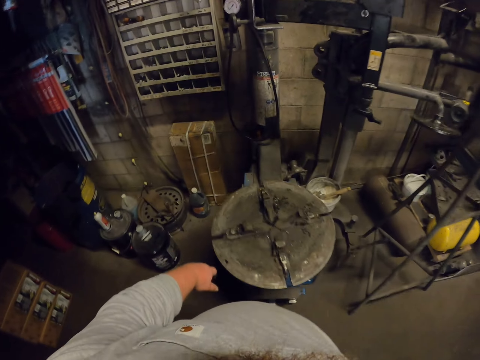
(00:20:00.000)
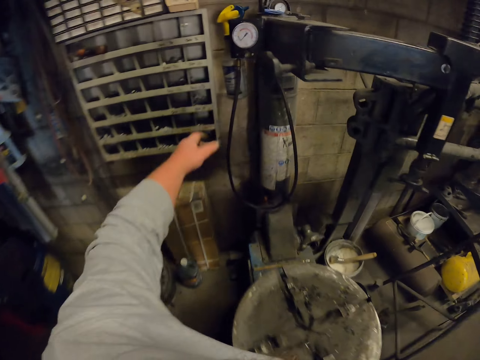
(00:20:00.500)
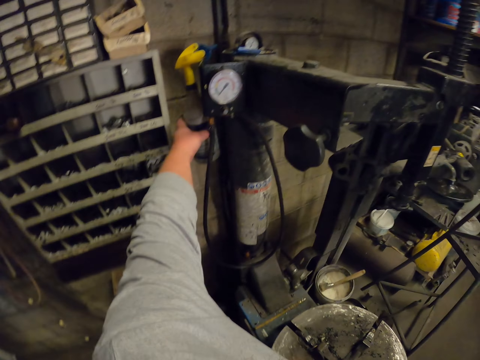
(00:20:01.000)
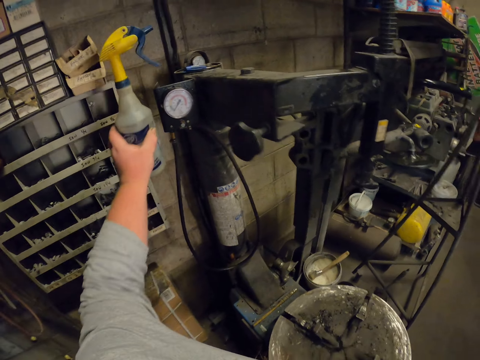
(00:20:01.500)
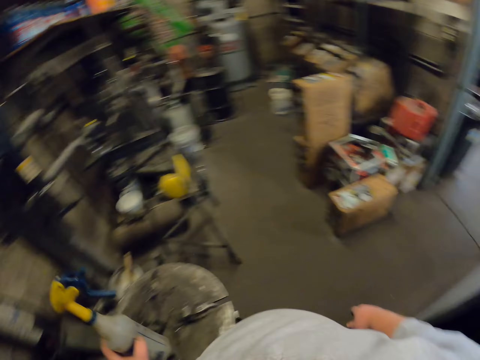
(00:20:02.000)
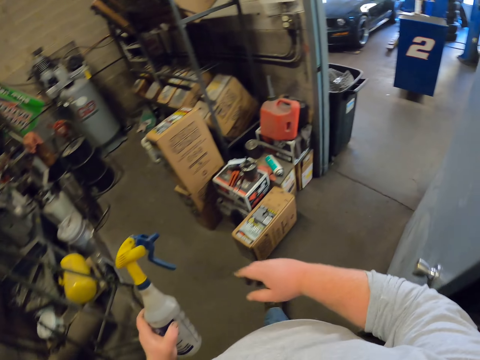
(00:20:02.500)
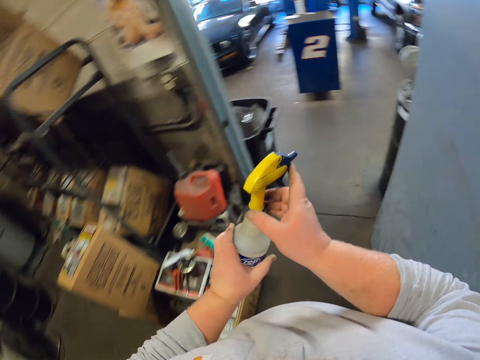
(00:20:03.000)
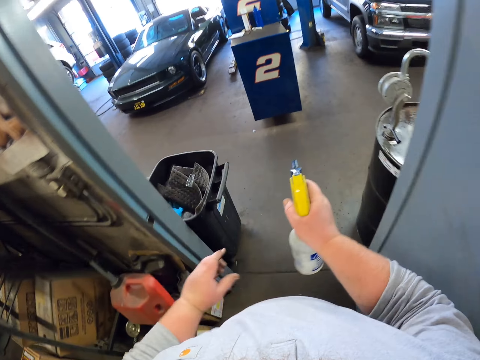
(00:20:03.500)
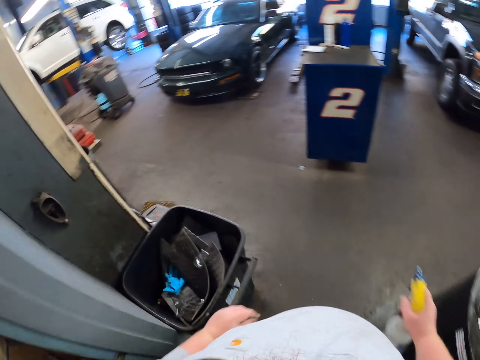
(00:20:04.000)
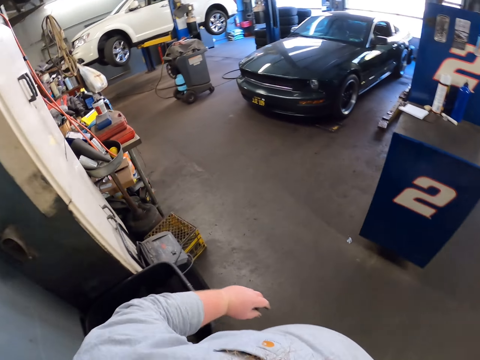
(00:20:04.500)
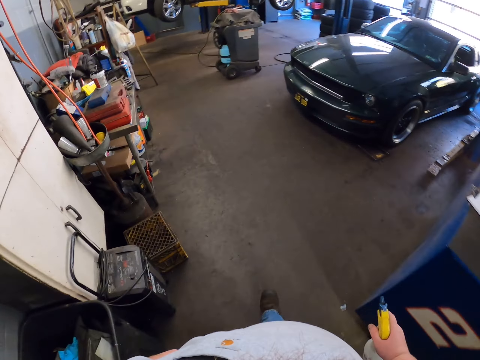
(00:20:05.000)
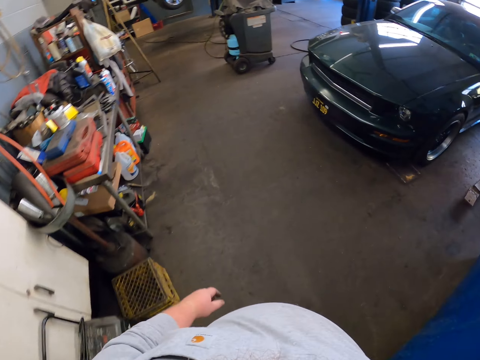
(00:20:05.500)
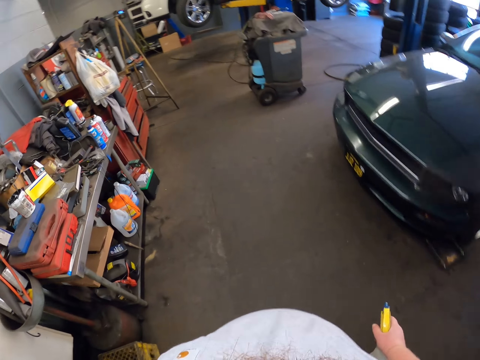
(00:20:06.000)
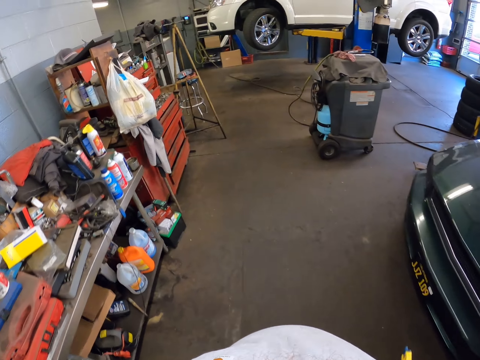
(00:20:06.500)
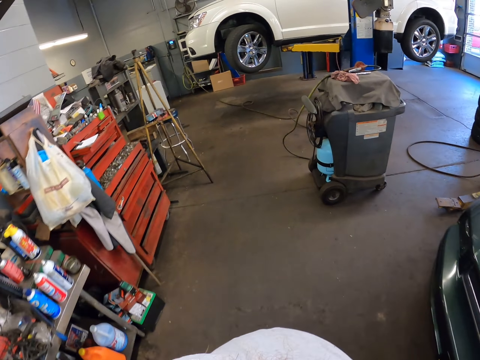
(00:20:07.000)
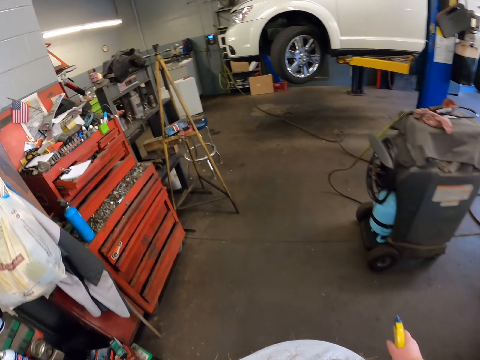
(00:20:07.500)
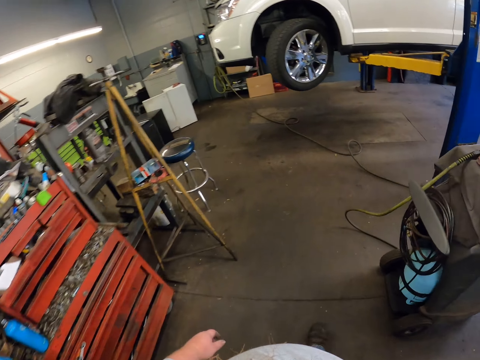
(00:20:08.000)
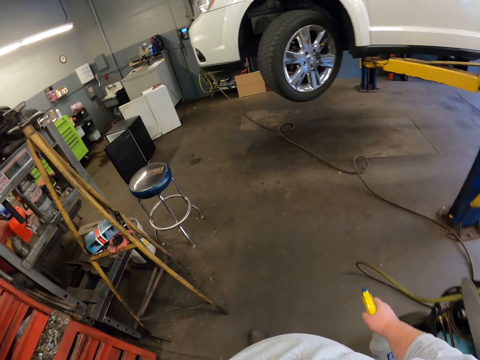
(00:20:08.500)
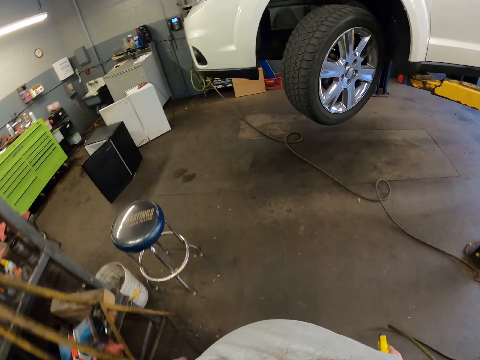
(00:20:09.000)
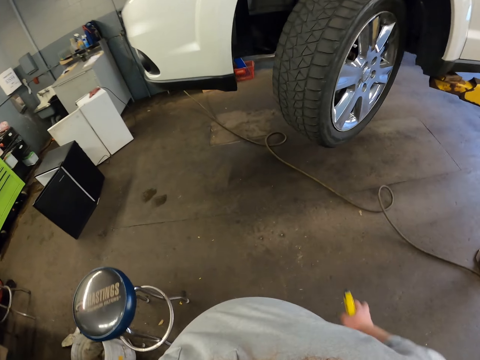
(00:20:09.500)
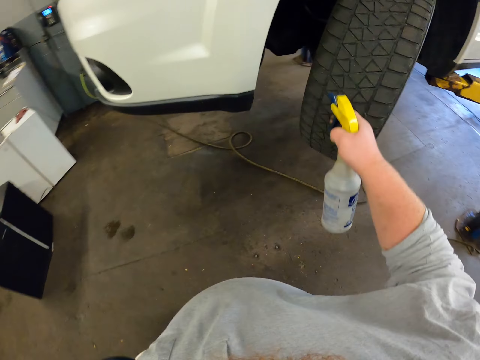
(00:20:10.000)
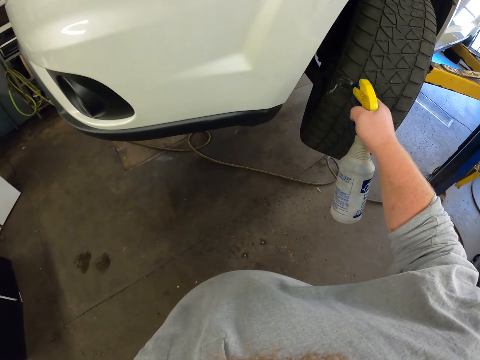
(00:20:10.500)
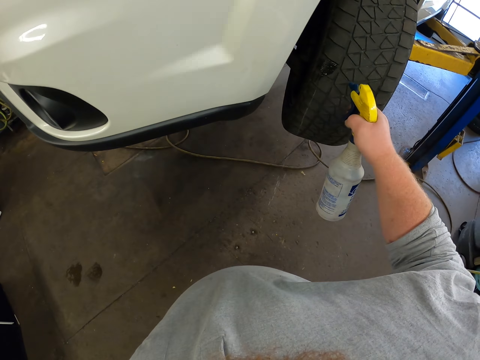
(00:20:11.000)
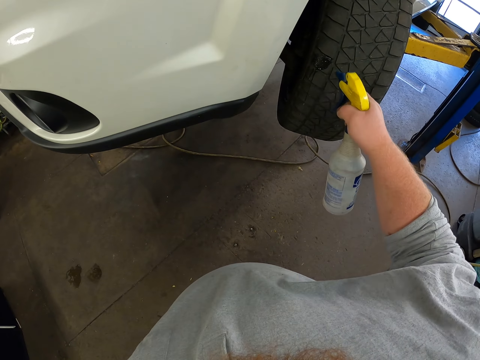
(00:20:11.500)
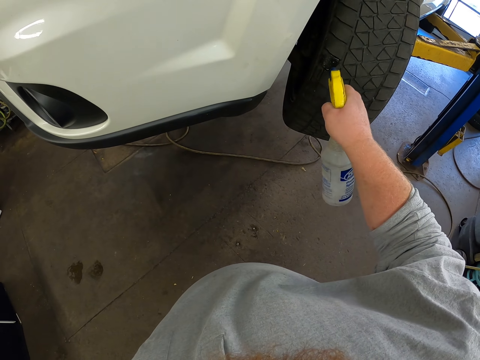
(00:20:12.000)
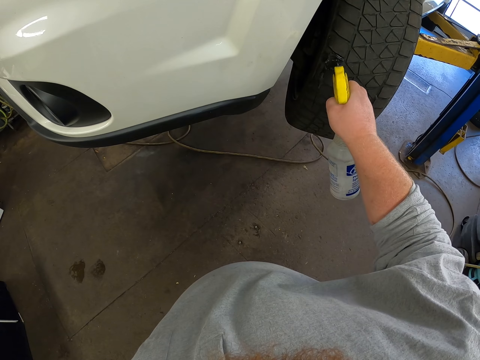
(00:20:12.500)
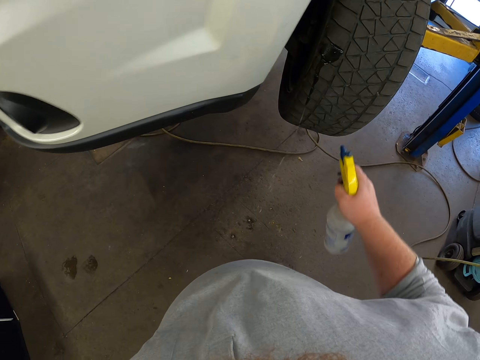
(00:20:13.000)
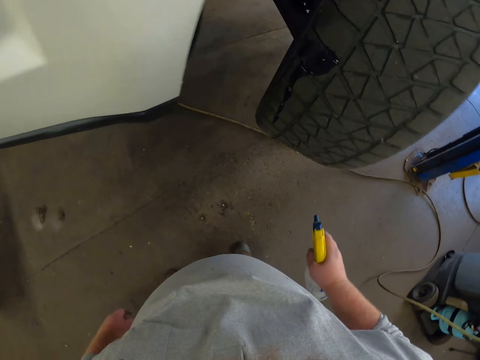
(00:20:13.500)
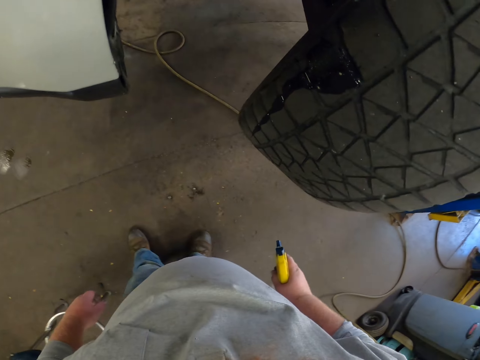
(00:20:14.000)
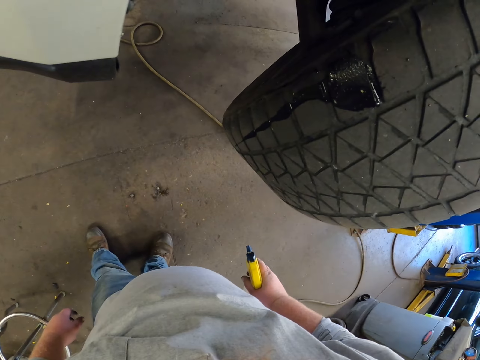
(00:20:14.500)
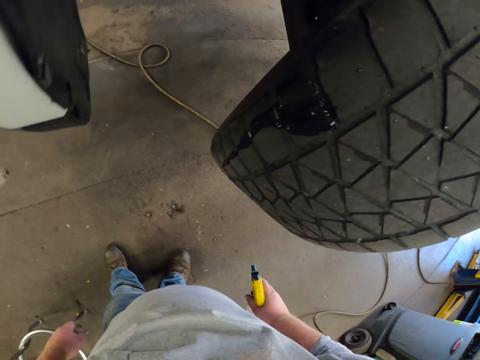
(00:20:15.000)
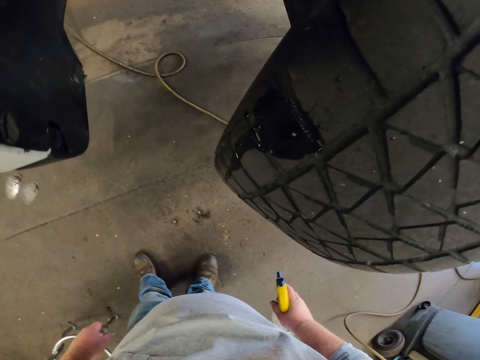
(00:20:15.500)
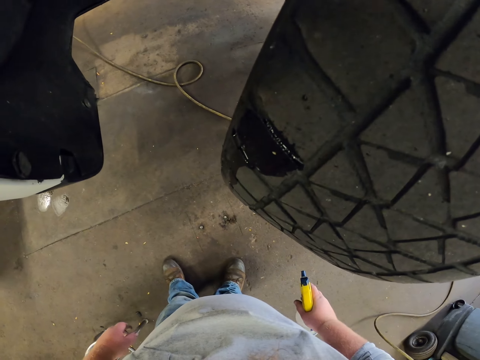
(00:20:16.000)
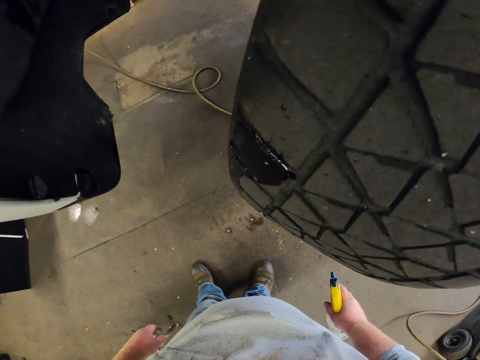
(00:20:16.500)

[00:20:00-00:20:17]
The camera wearer picks up a spray bottle. He walks in a garage. He transfers the bottle from his left hand to his right hand. He walks towards the car. He sprays a liquid from the bottle on the car tire. He looks at the wheel.

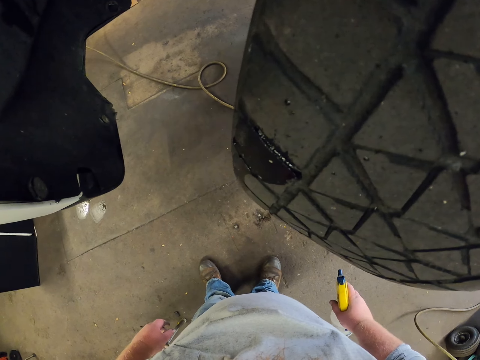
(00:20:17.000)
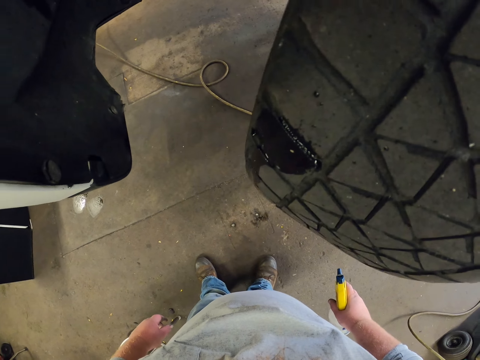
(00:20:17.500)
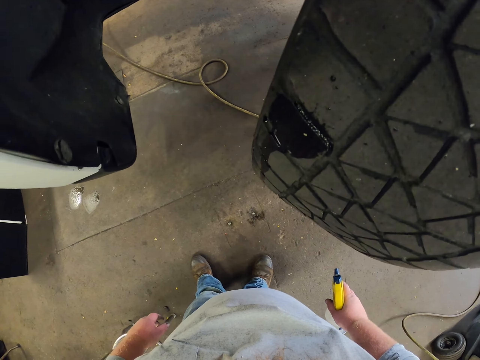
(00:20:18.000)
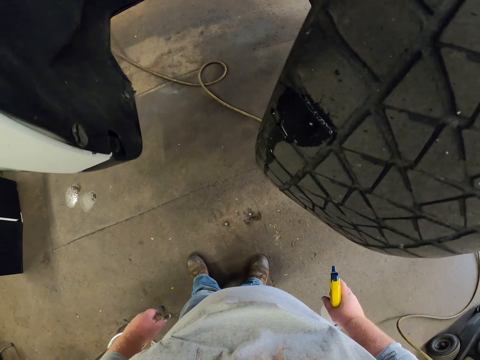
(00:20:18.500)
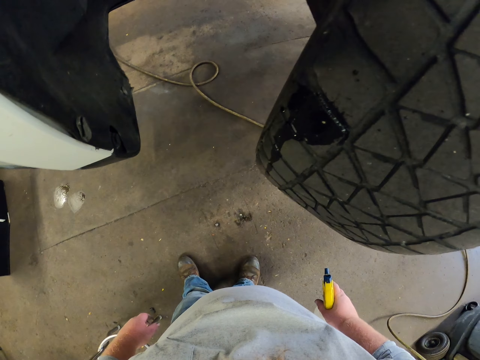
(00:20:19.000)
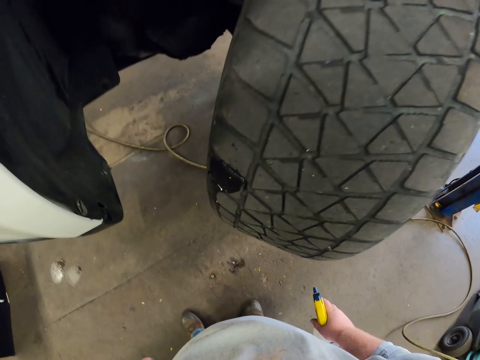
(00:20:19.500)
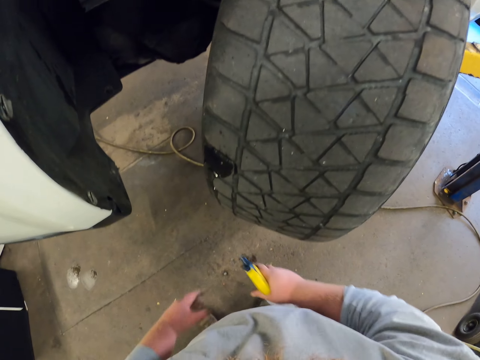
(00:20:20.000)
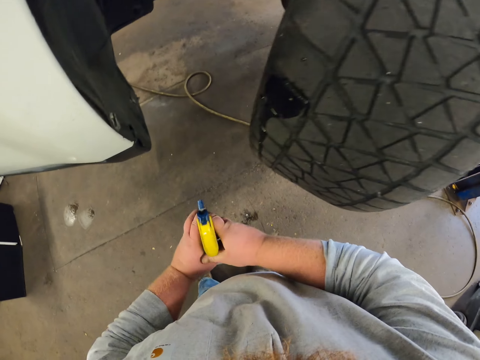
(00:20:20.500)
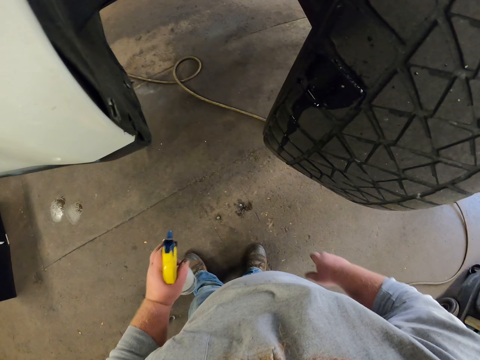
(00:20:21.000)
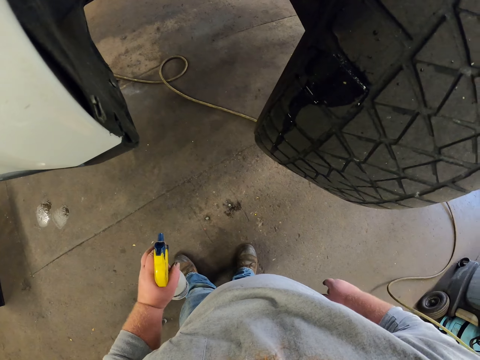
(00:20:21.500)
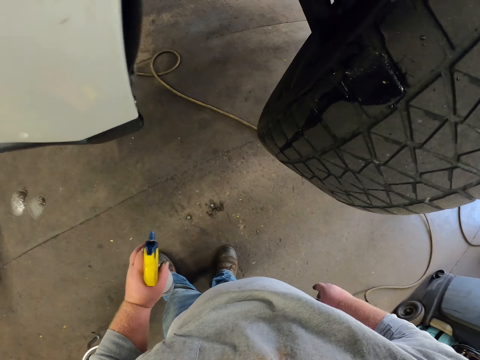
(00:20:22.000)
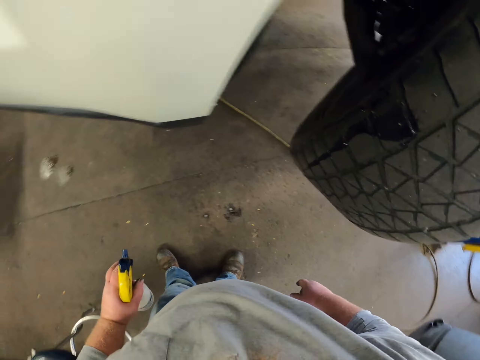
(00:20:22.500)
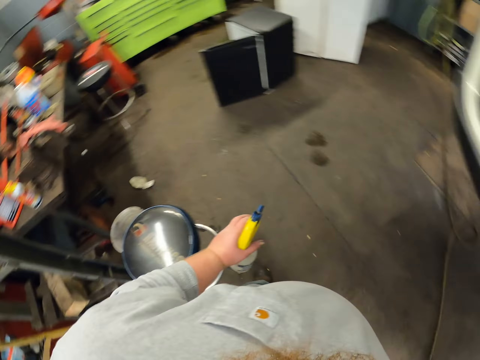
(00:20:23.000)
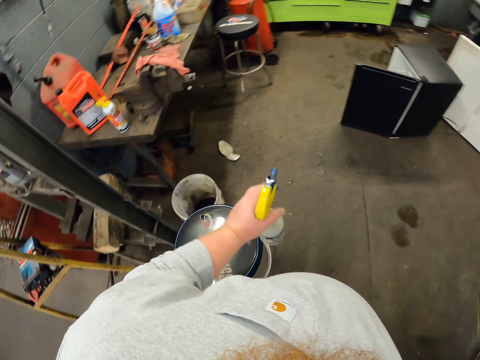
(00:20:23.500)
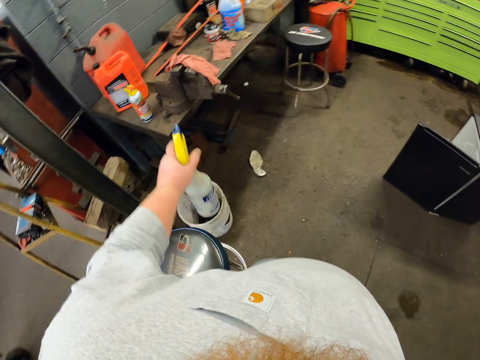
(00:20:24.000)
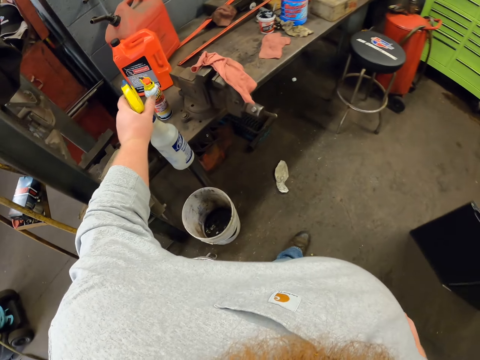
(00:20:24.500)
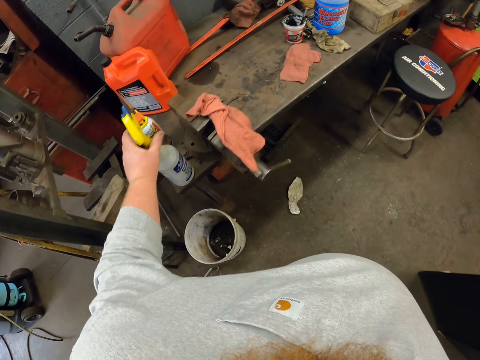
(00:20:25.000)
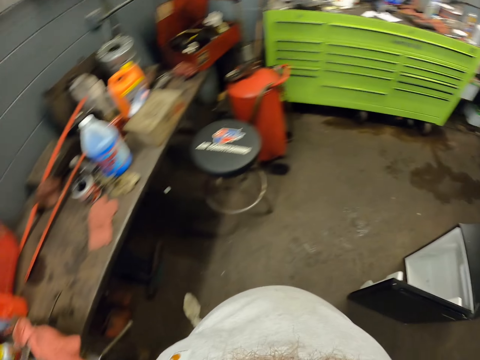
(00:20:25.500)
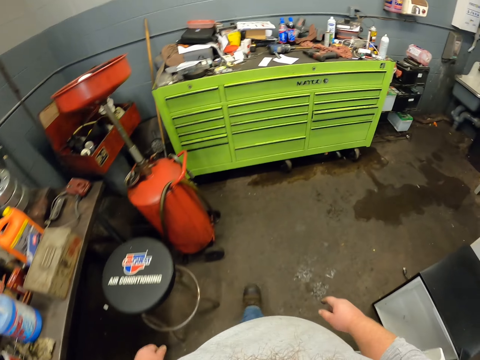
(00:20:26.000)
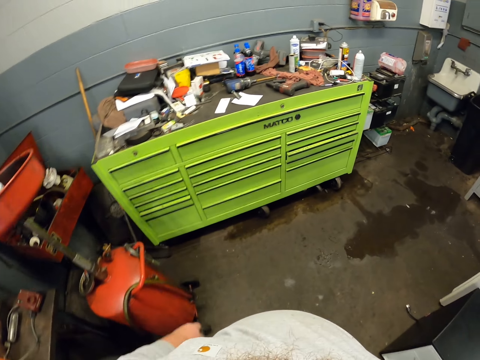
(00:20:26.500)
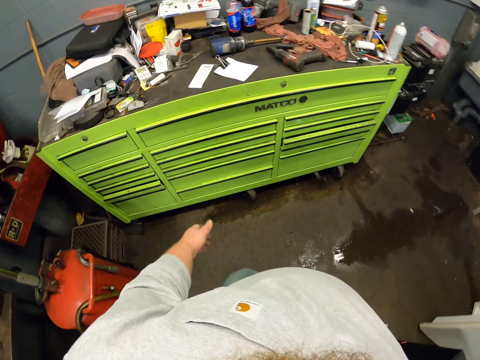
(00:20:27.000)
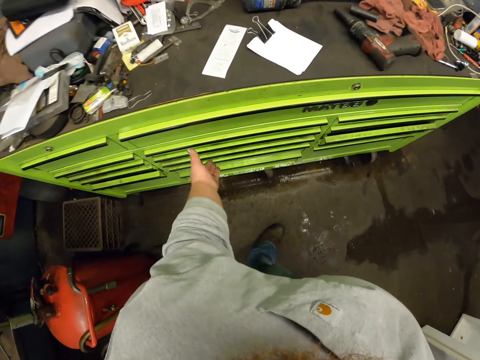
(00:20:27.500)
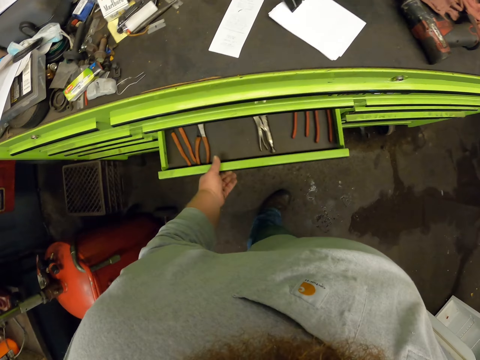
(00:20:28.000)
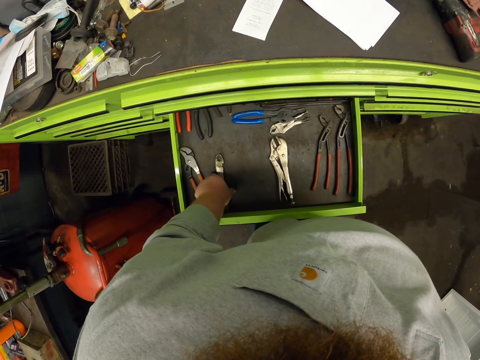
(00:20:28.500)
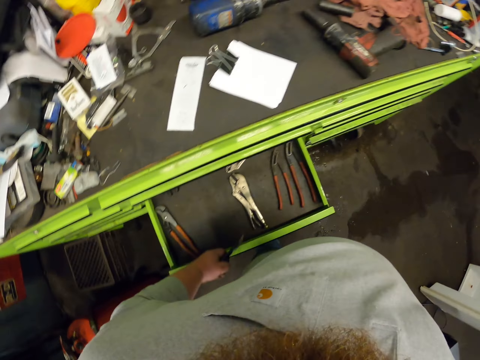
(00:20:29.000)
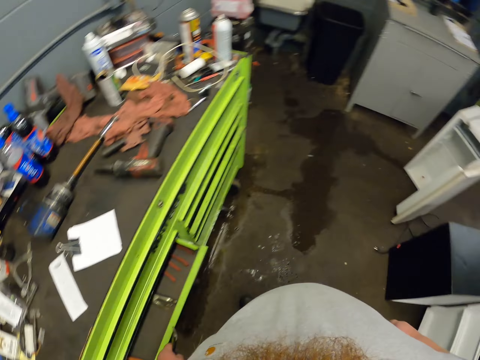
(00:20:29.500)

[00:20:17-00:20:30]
The camera wearer looks at the tire. He transfers the spray bottle from his right hand to his left hand. He looks at the wheel. He puts the spray bottle on a table. He walks in a garage. He opens a drawer. He picks up a plier or spanner from the drawer.
